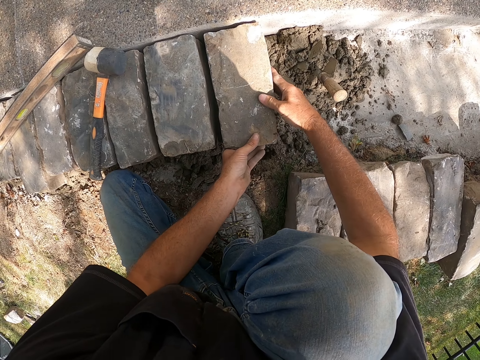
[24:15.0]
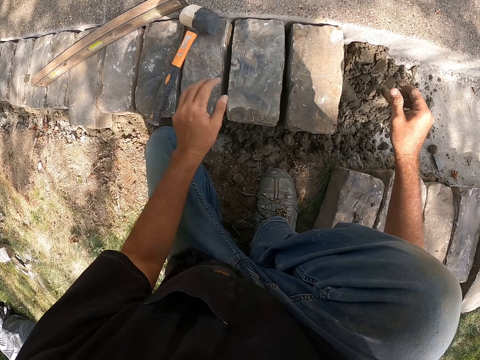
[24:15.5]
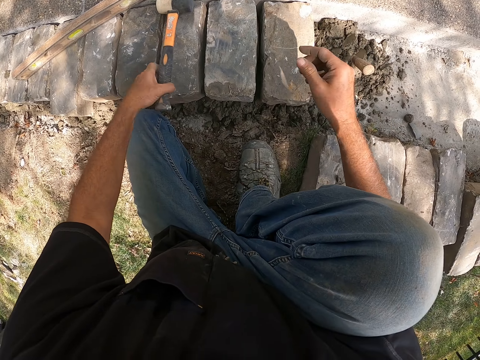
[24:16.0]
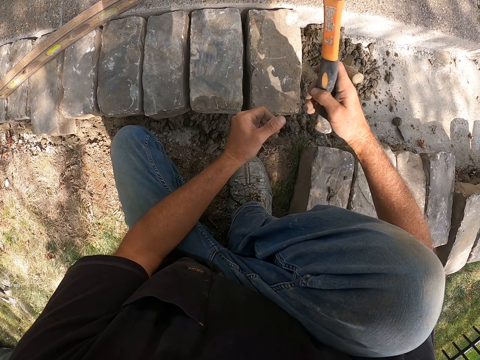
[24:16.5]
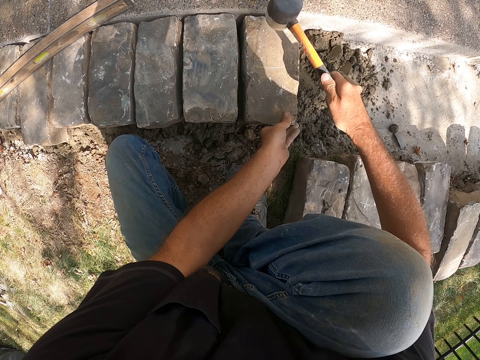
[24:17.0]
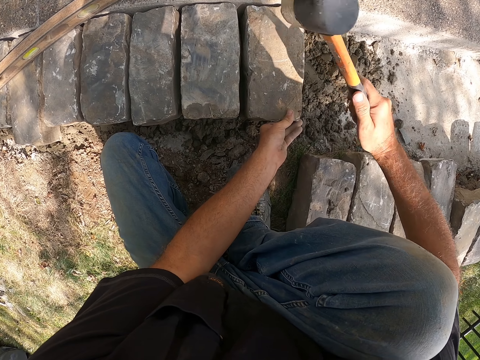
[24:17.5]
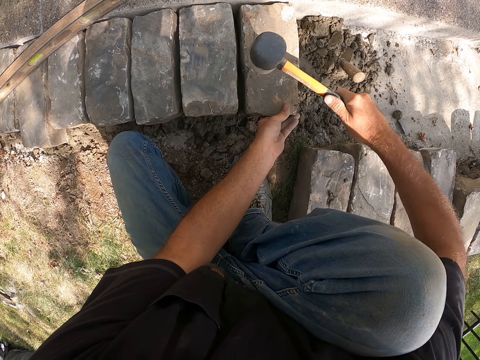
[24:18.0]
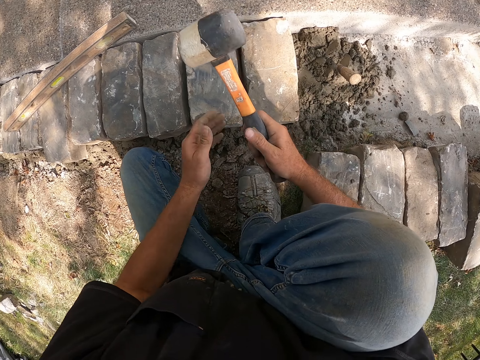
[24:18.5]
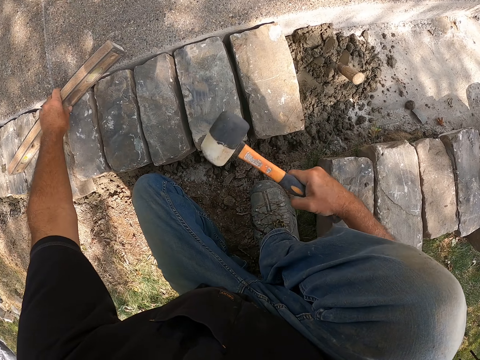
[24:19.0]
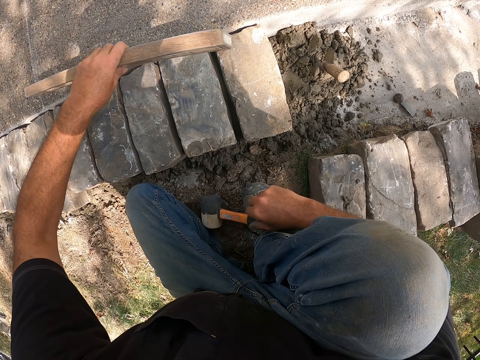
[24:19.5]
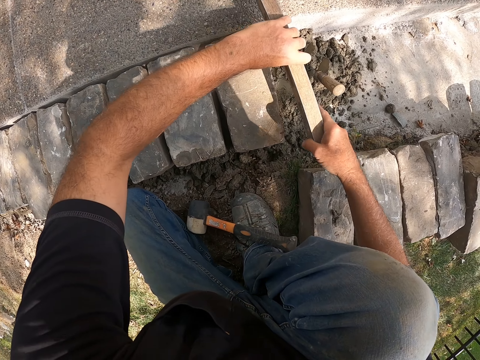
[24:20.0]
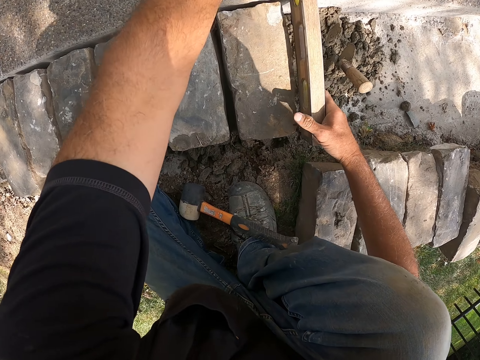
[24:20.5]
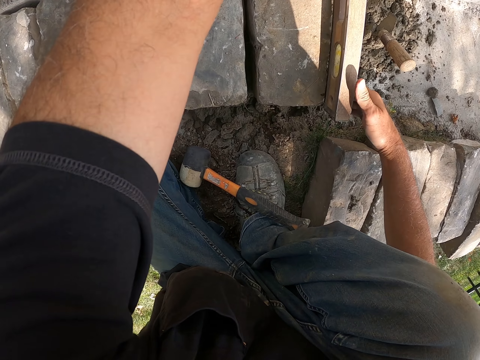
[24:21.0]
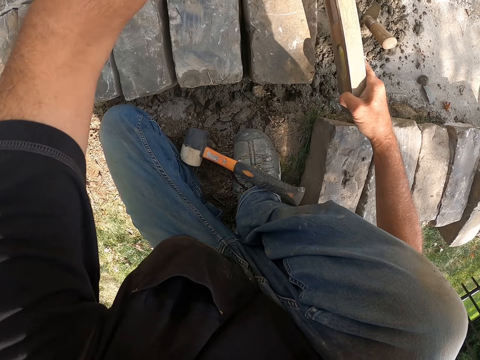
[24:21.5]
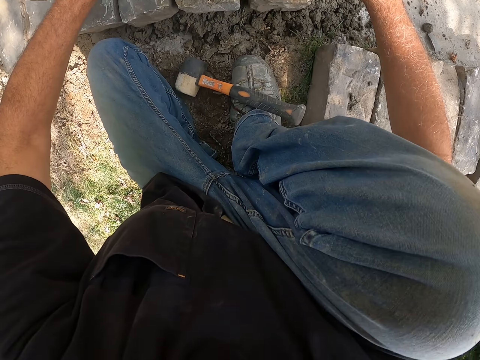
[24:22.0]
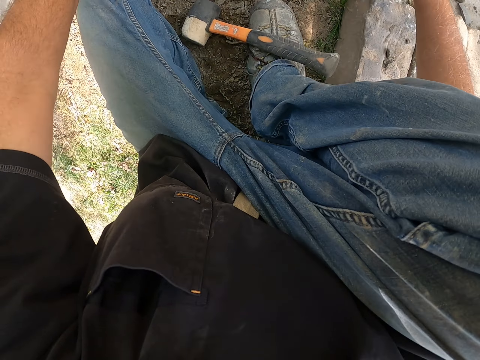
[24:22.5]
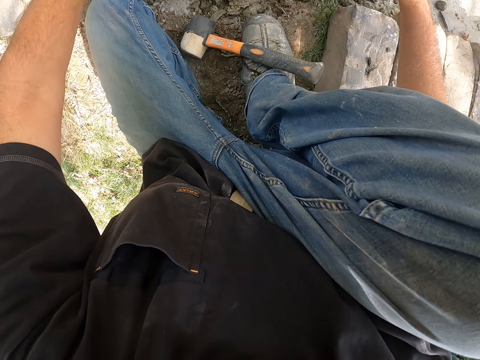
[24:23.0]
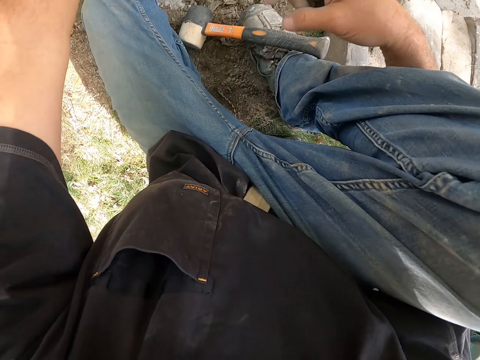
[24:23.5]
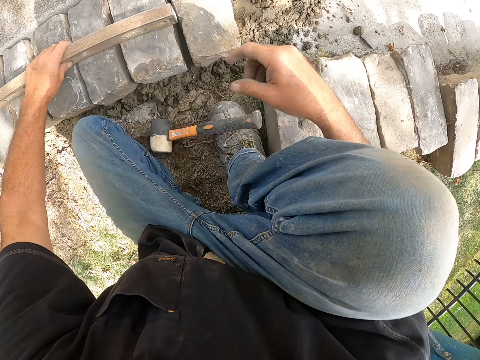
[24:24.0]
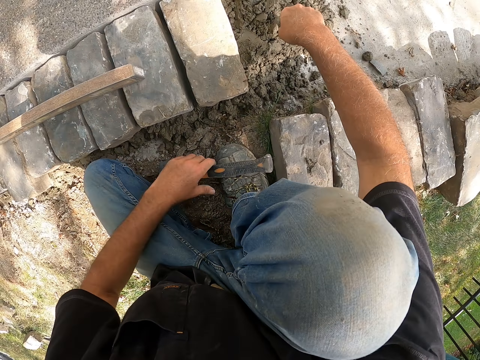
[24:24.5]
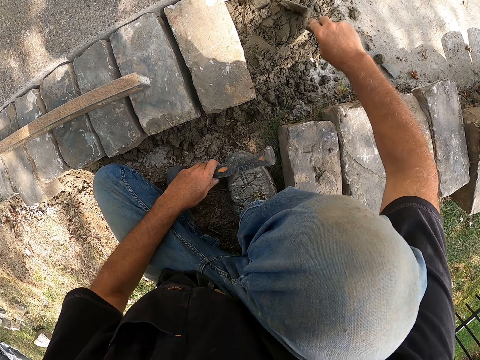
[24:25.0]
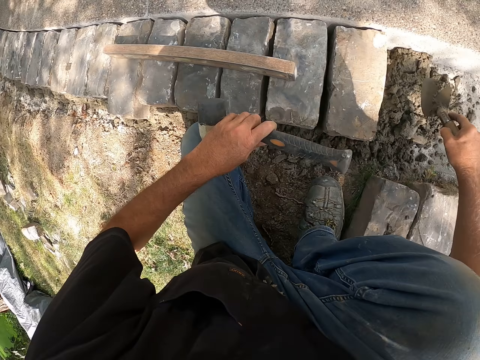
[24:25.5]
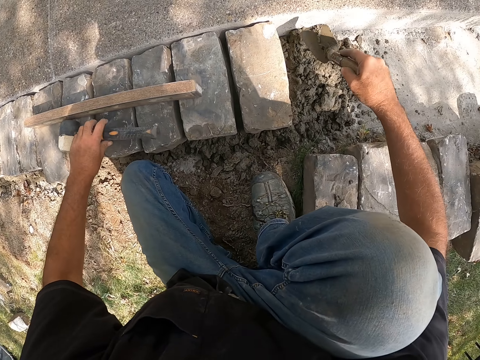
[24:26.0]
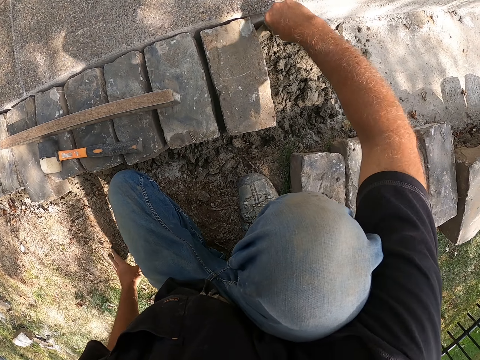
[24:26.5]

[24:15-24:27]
The camera wearer adjusts a block on the ground. They pick up a hammer. They hit the block with the hammer. They pick up a meter level. They measure the block with the meter level. They mix cement on the ground.

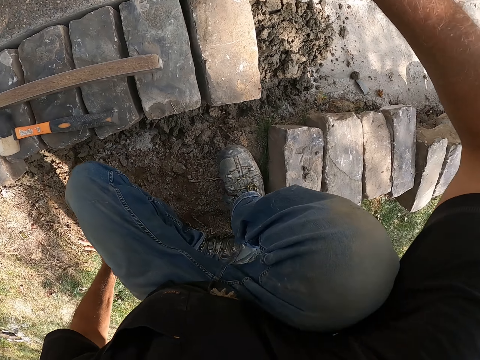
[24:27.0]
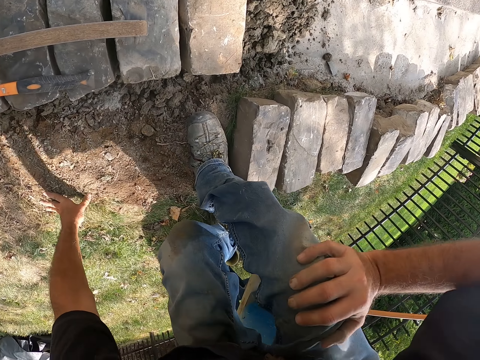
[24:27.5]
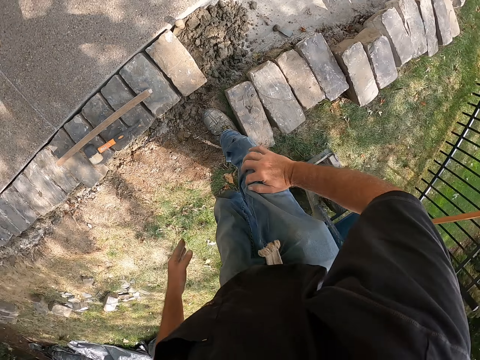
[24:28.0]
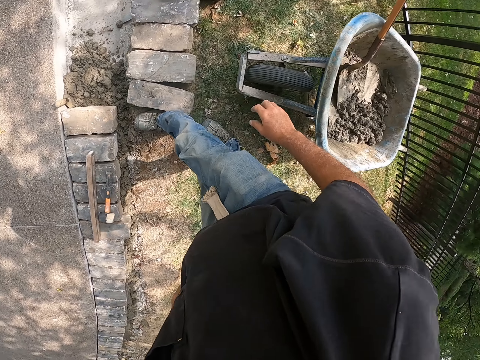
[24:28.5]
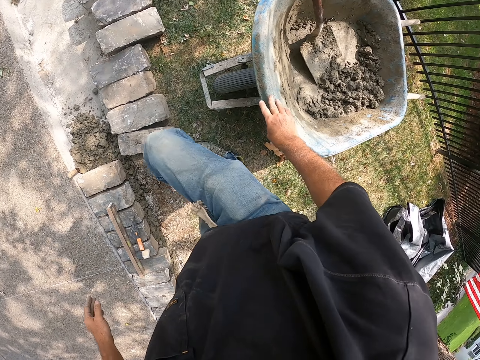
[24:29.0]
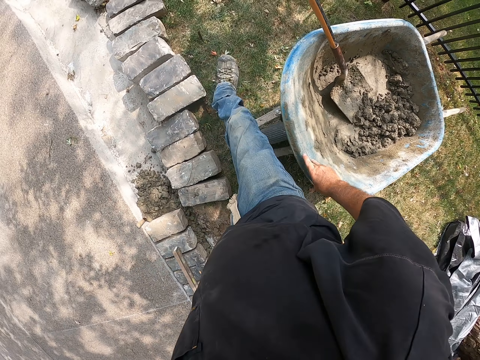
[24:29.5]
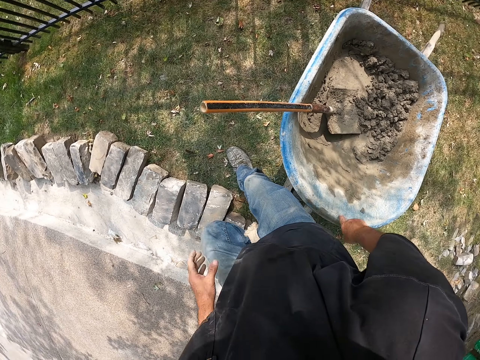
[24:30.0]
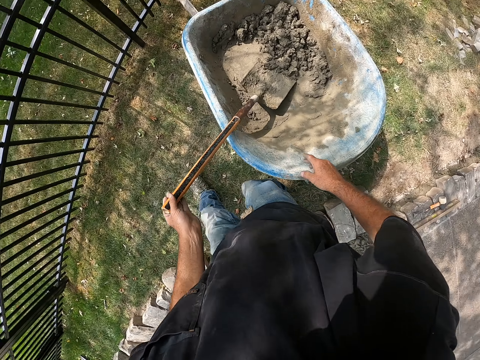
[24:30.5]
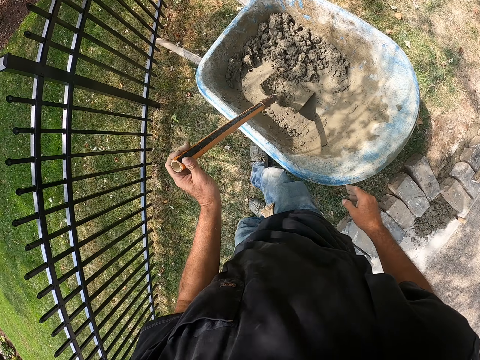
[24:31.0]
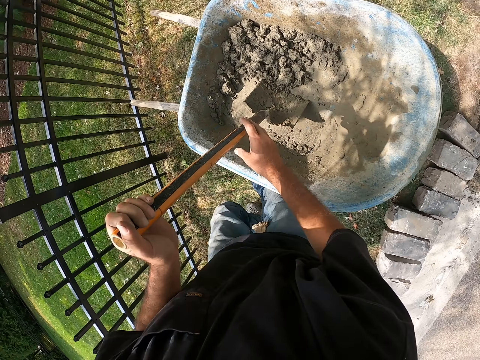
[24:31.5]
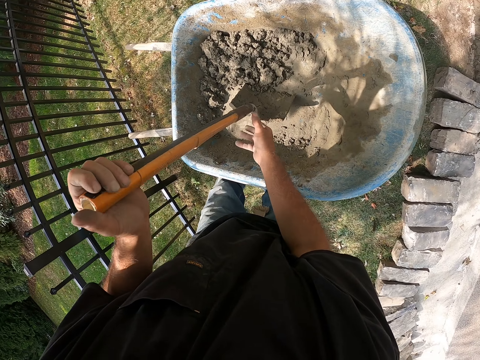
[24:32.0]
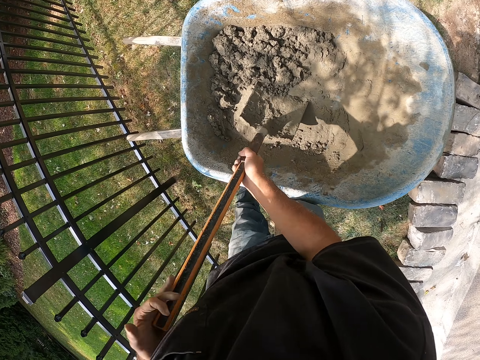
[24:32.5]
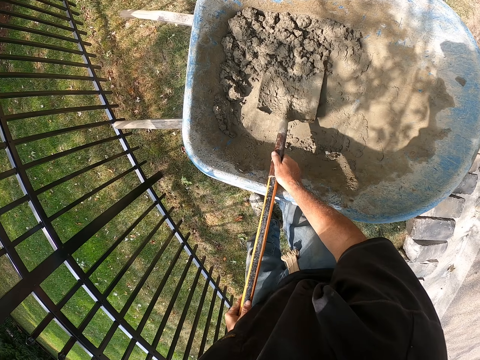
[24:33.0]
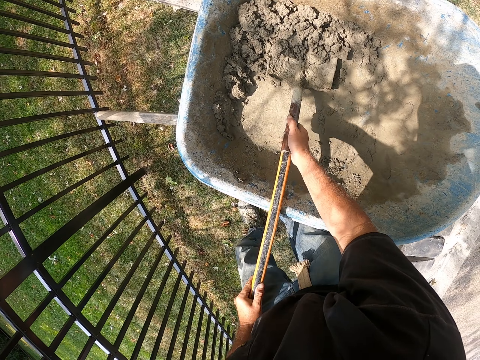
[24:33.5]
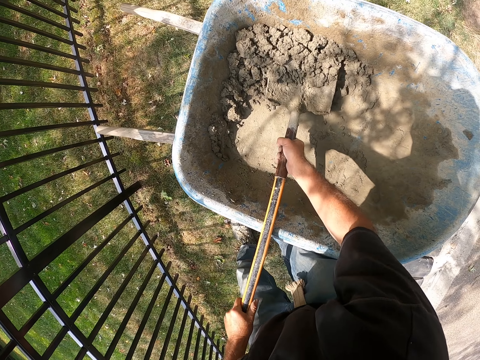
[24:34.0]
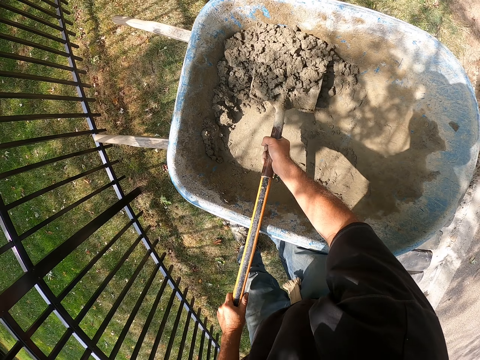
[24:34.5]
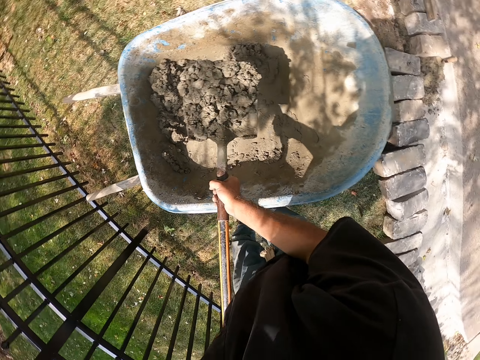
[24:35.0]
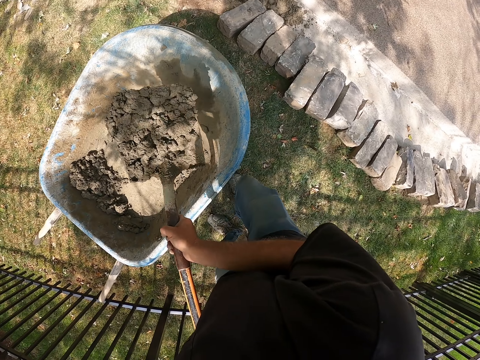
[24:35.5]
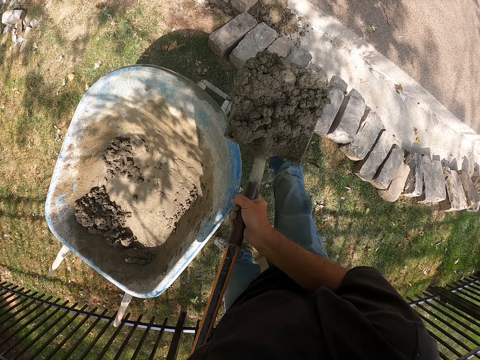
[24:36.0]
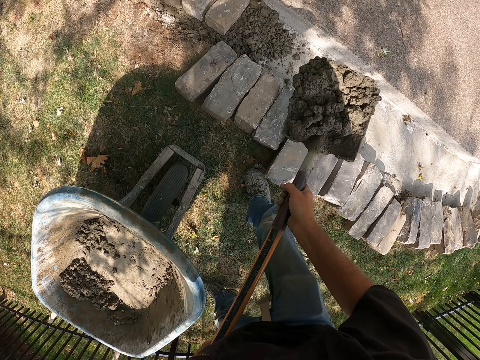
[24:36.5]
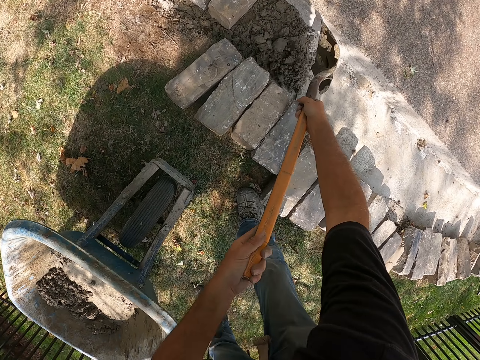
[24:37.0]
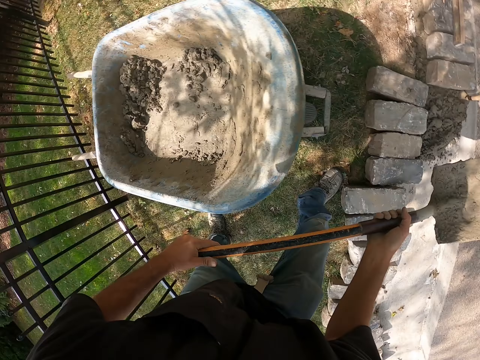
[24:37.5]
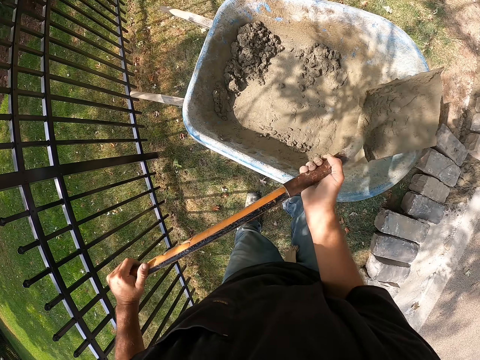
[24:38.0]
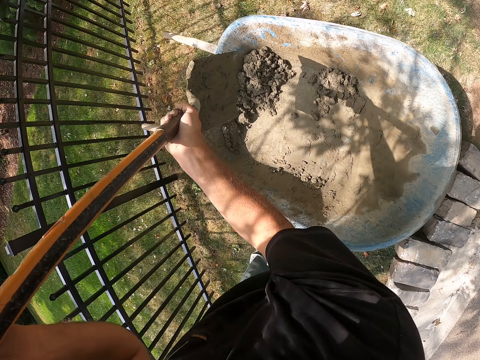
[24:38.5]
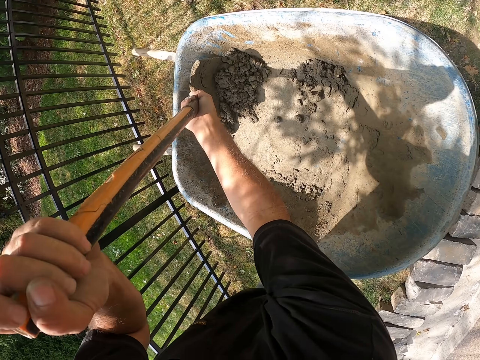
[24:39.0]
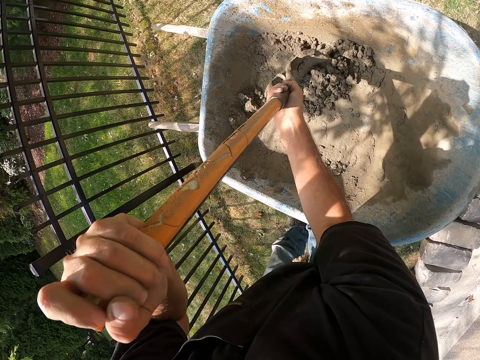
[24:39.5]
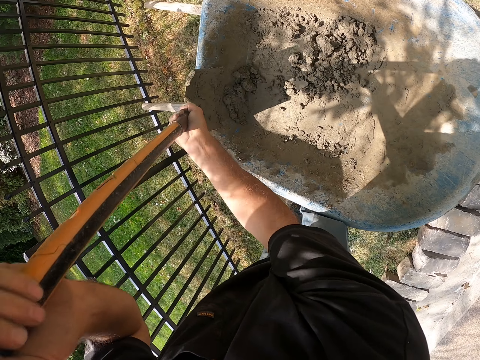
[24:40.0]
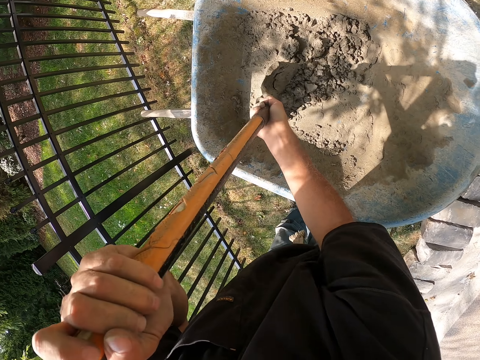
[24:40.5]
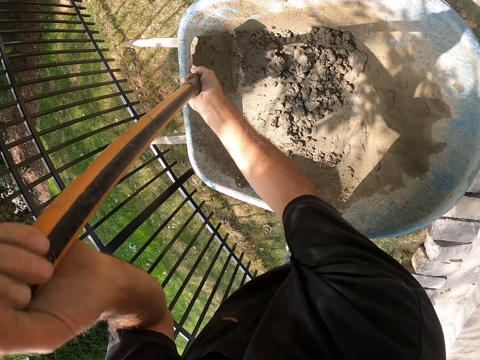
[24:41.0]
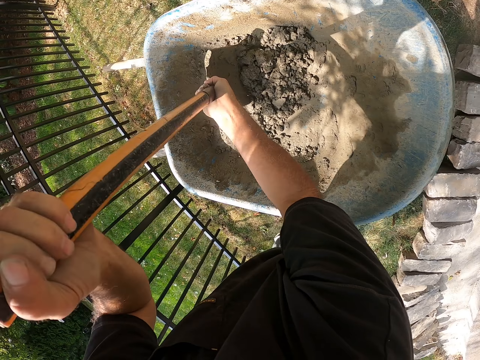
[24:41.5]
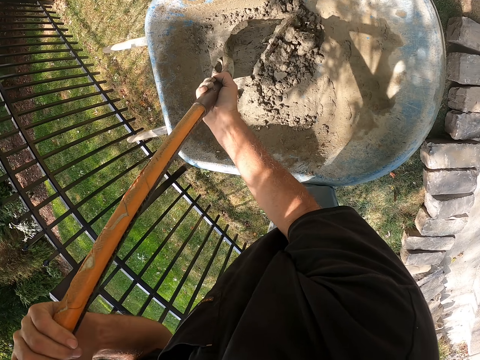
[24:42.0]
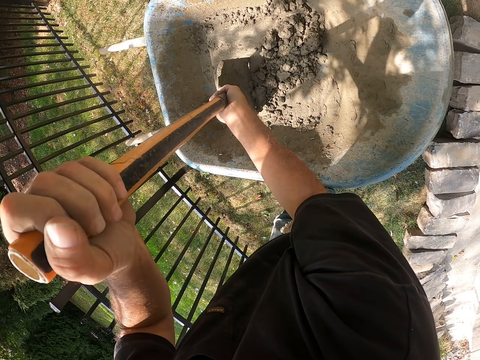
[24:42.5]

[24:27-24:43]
The camera wearer walks around a construction site. They touch a wheelbarrow. They use a spade to carry sand. They scoop cement from the wheelbarrow. They pour the cement on the ground. They assemble the cement on the wheelbarrow.
